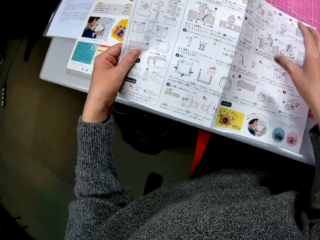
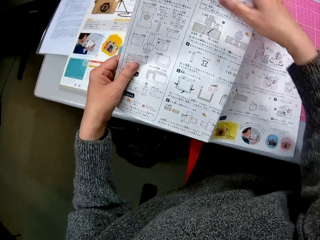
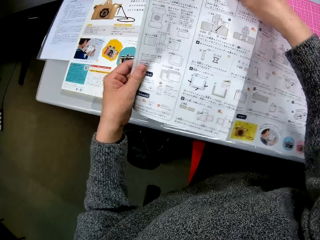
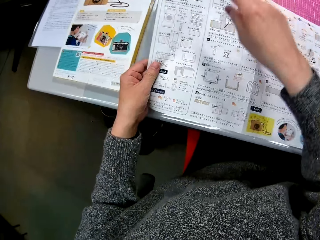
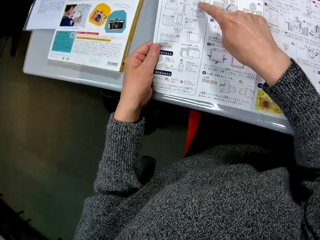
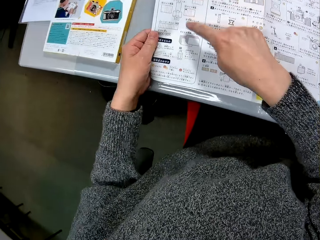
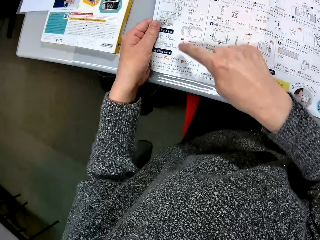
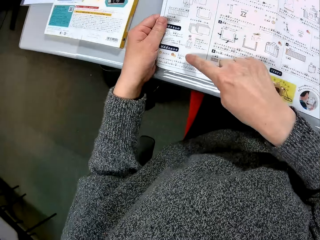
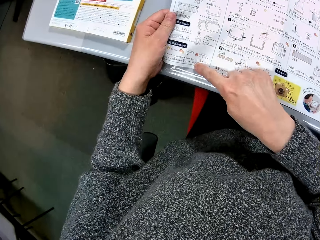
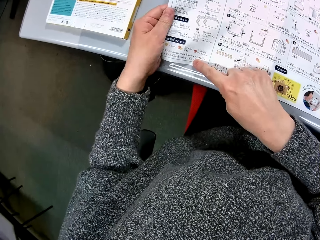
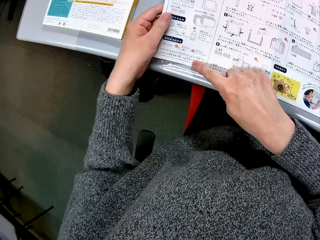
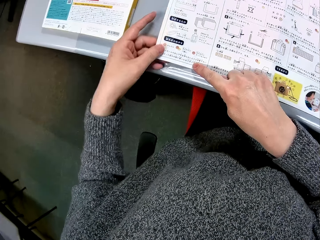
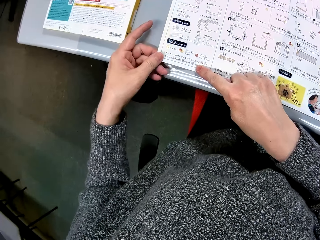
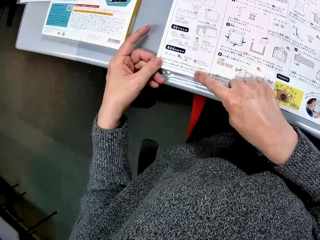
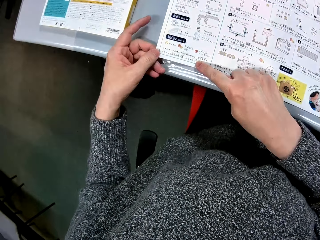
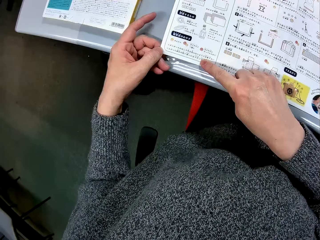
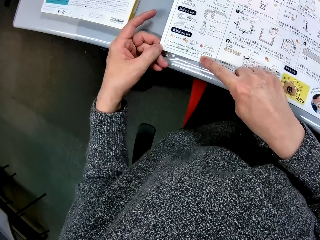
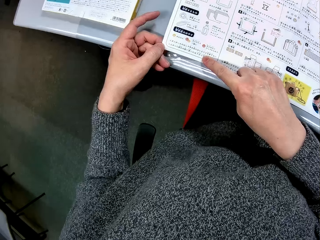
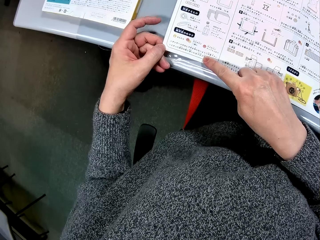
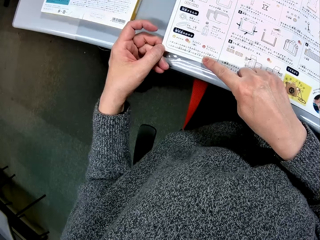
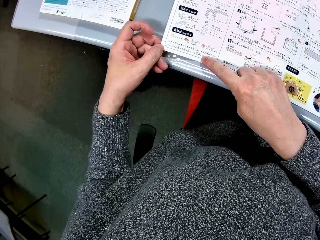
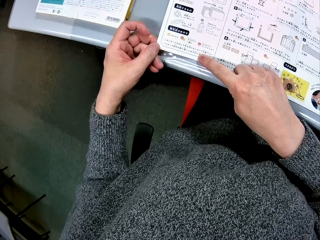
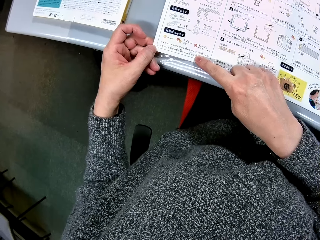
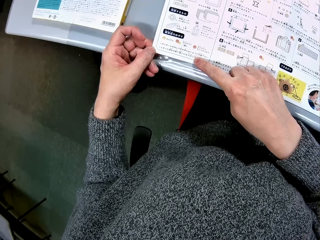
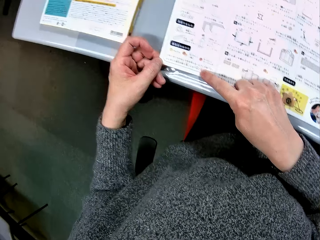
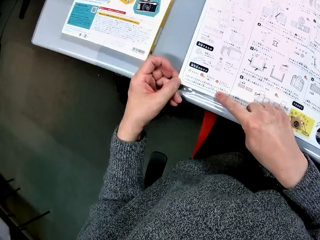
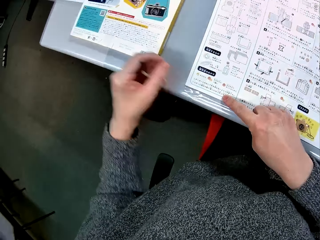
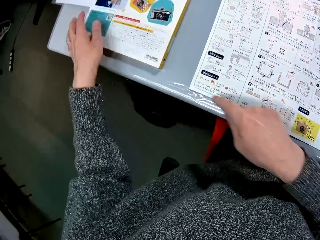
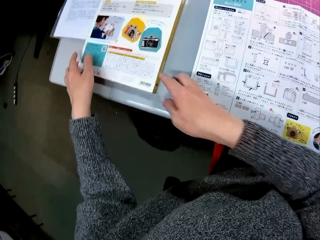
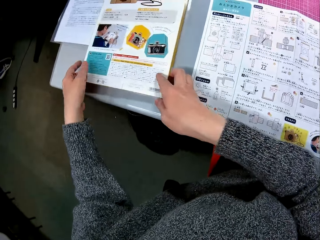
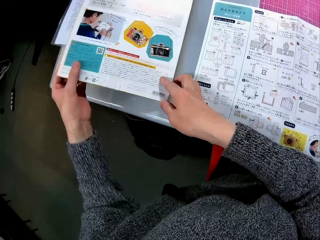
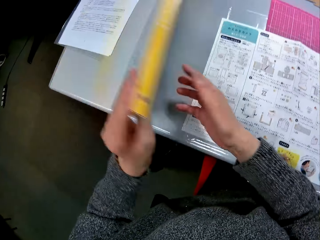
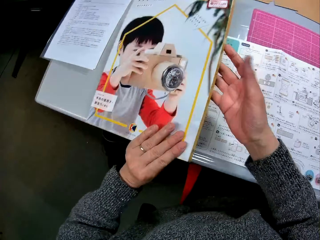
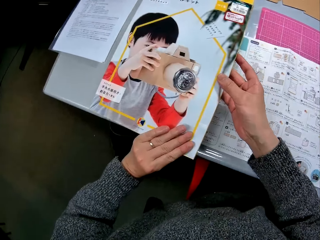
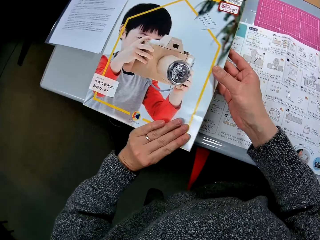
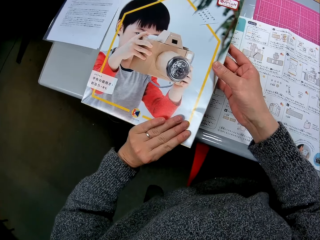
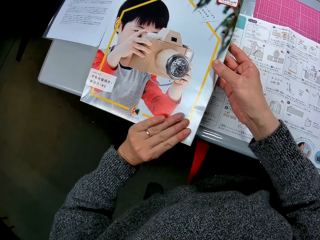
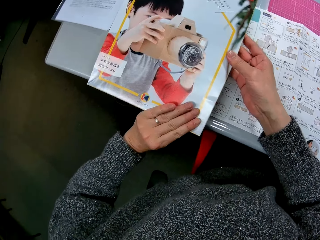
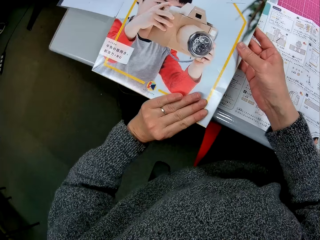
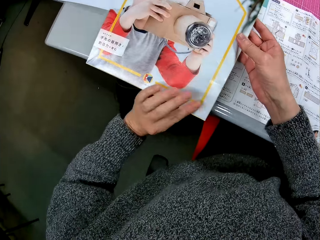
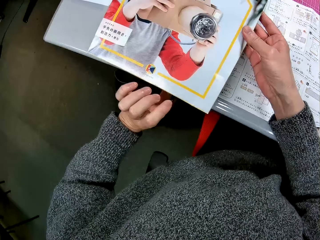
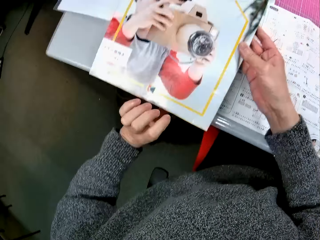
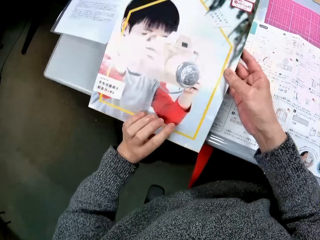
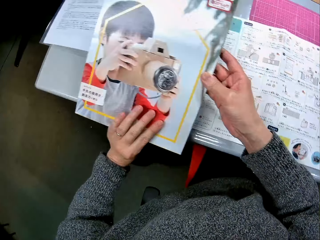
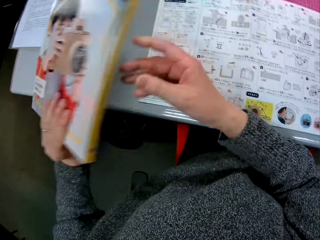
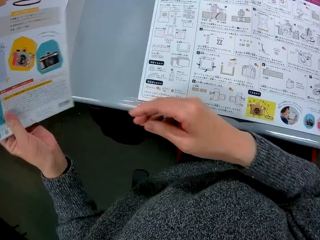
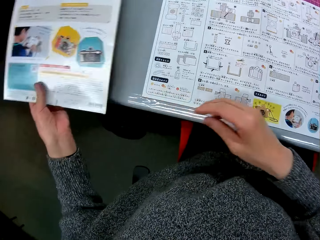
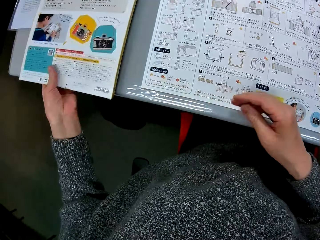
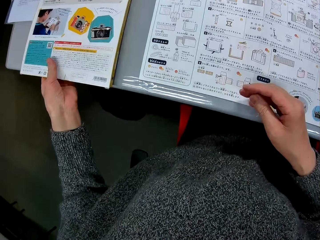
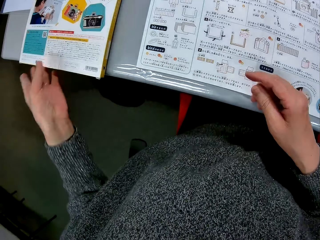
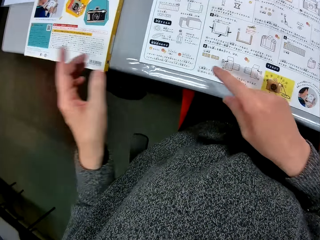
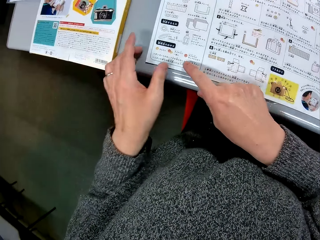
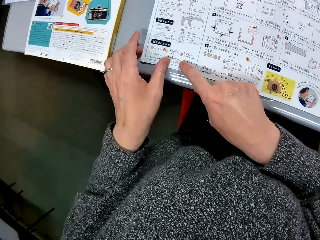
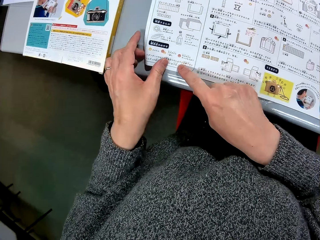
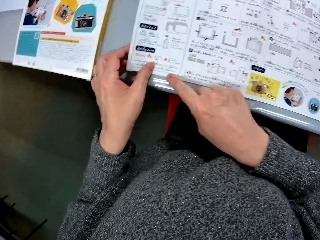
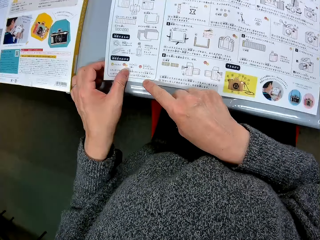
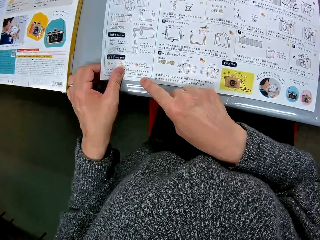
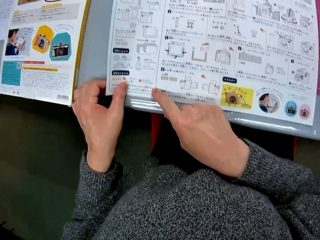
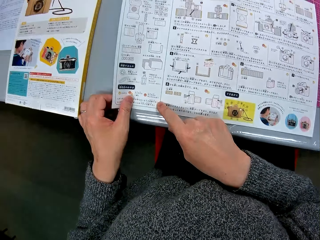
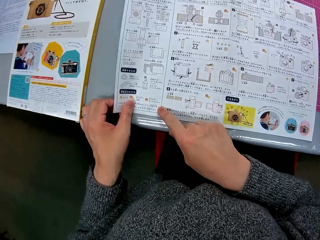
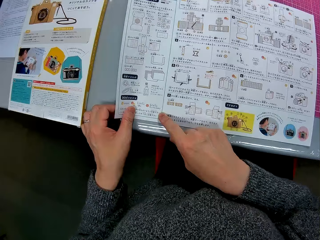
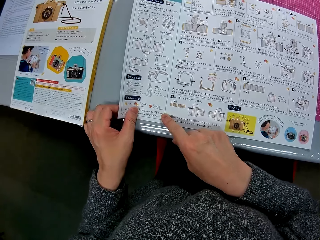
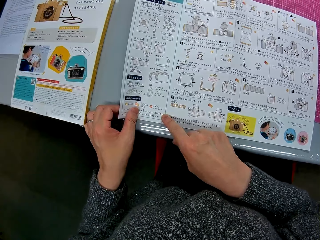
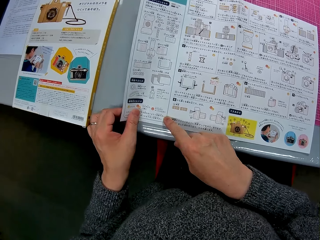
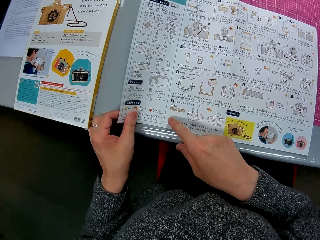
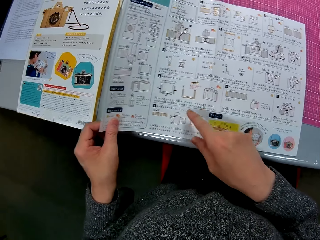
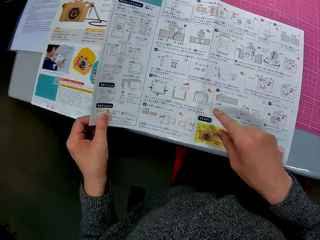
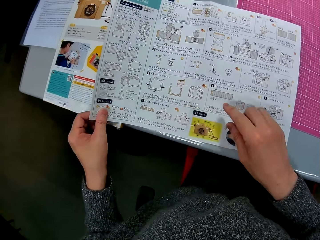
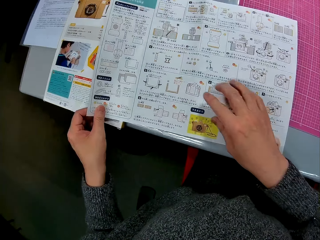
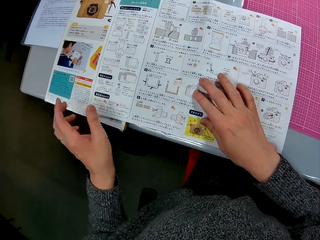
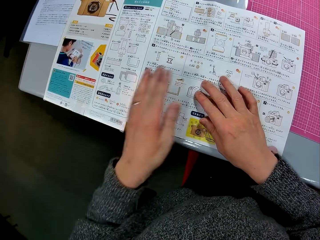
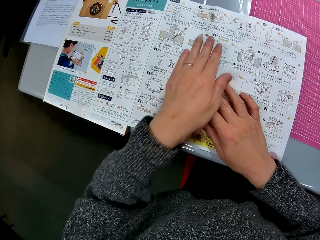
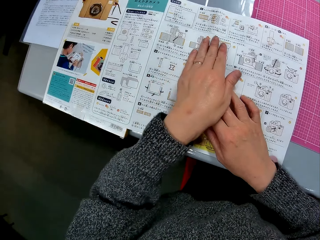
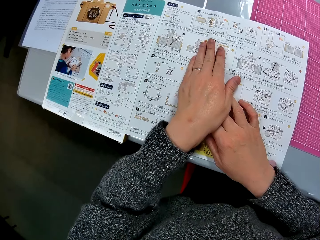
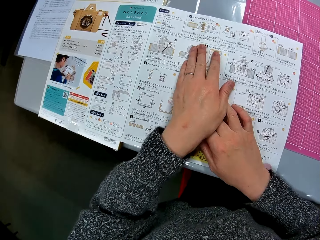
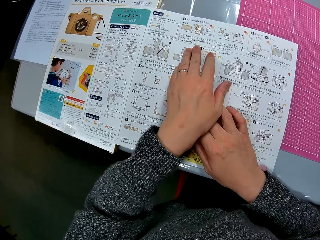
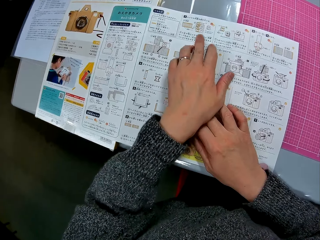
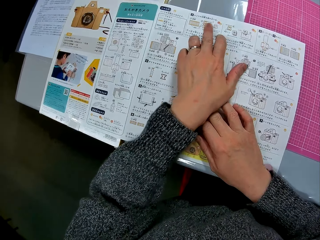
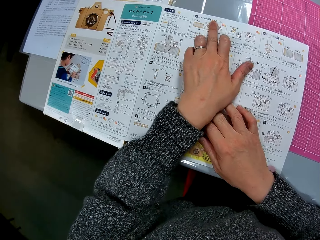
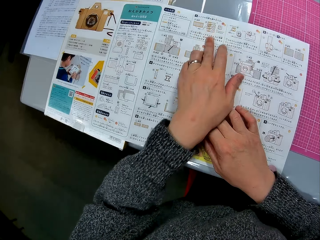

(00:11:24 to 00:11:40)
The camera wearer holds the manual. They go through the manual on the table. They do some counting. They pick up a second manual and hold it on the table. They turn the second manual on the table. They look at the cover of the manual. They place the second manual on the table. They go through the first manual on the table.

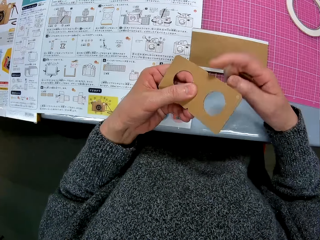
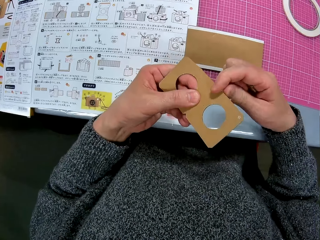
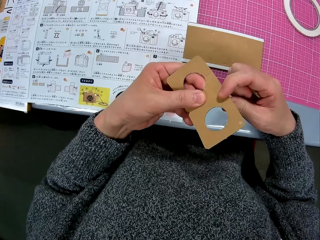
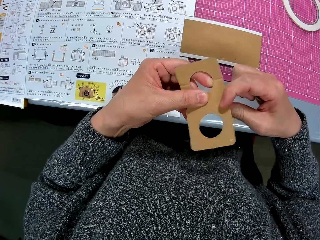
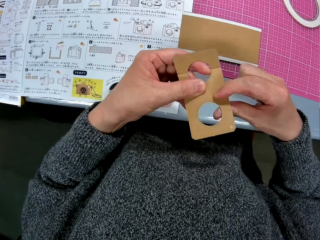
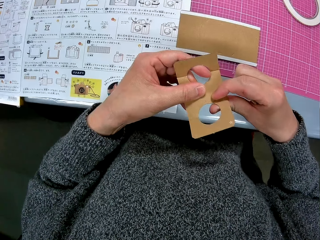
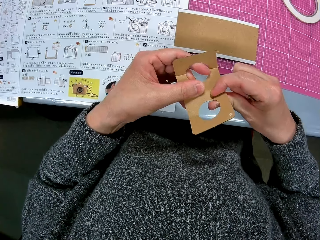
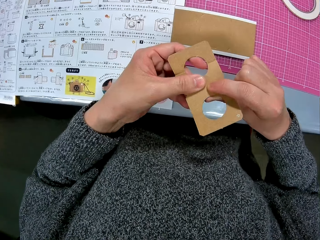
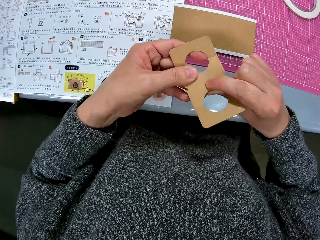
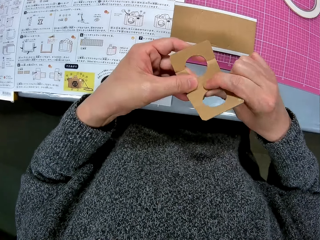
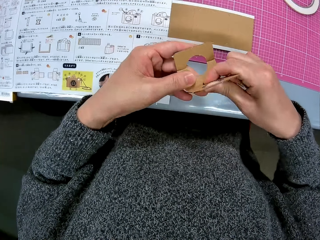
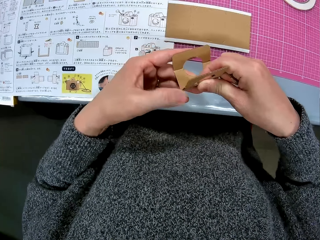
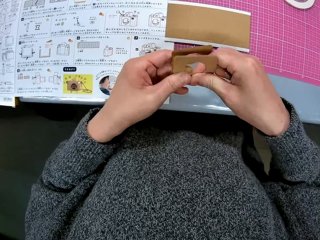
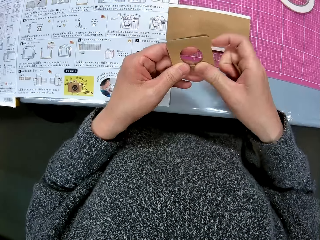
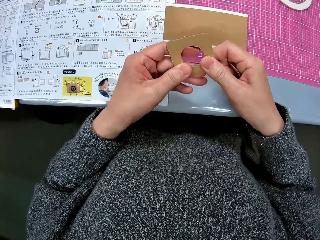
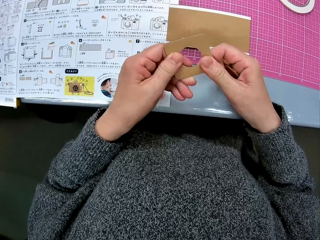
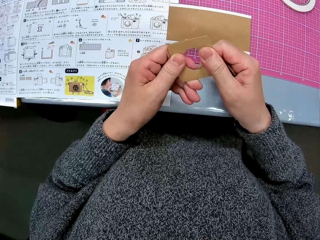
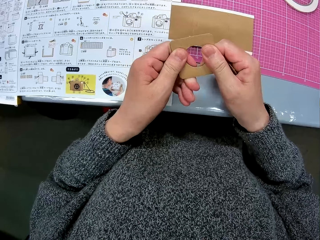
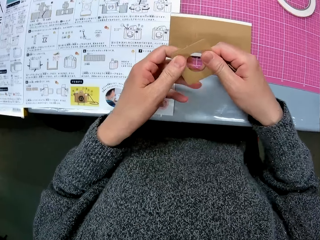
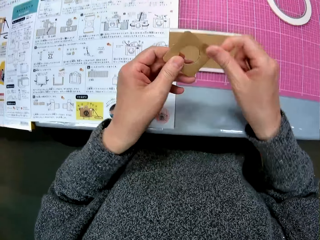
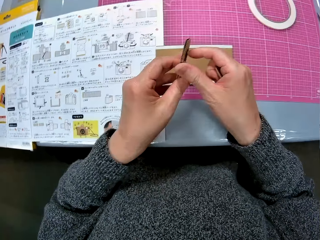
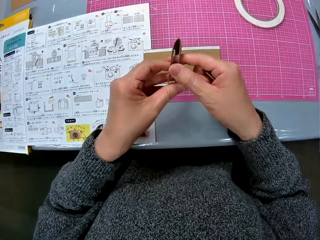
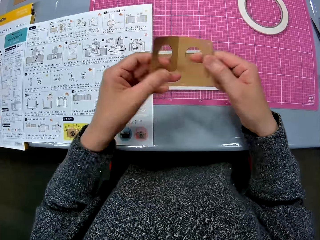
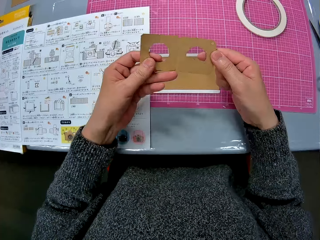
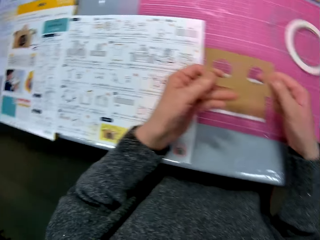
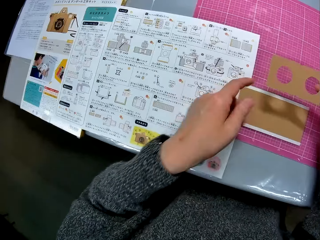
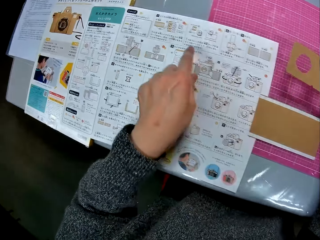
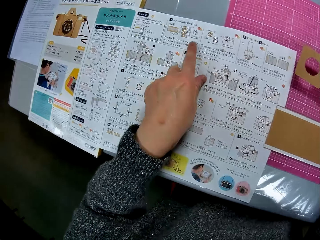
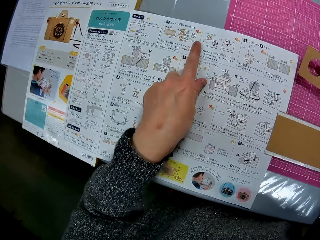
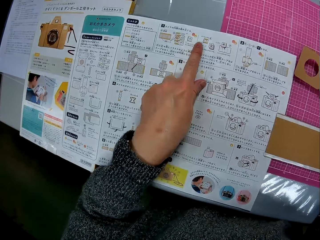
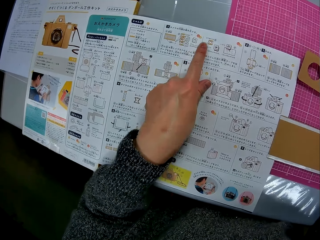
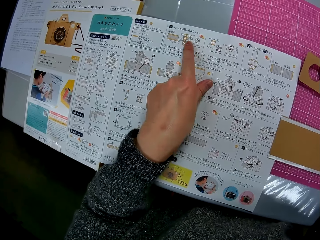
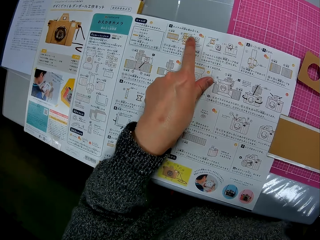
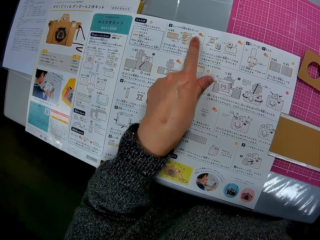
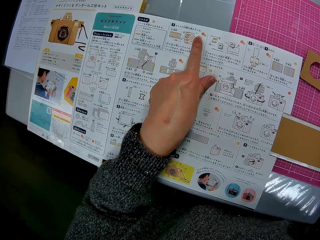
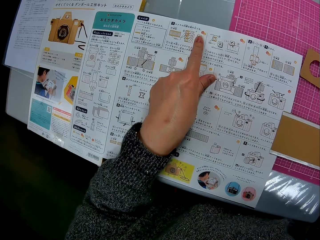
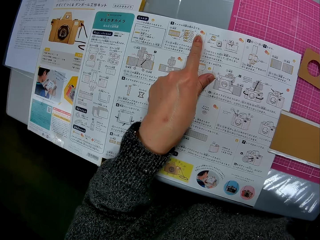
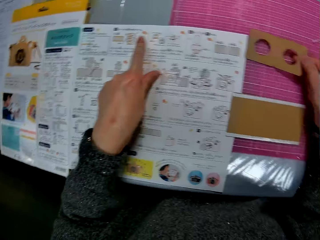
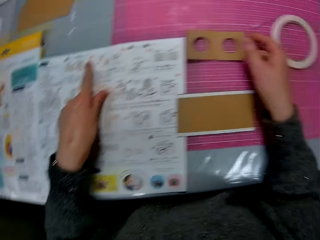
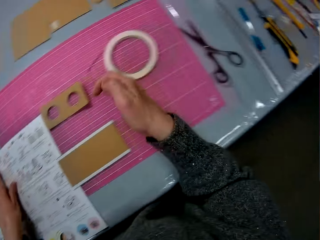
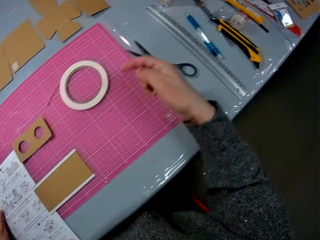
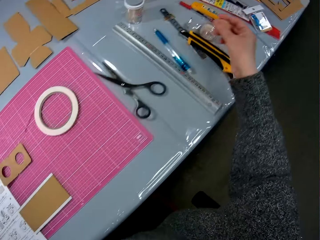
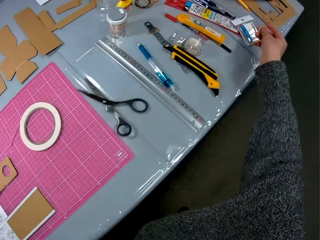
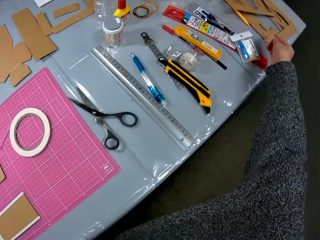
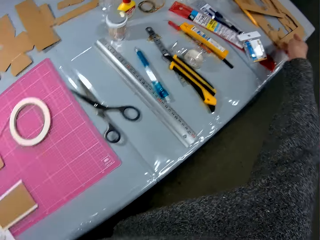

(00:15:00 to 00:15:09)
The camera wearer folds the cardboard in her hands. She unfolds the cardboard piece. She moves her hand towards the manual and moves her finger on the surface of the manual. She goes through the manual on the table. She stares at the manual and looks away from the manual. She moves her hand forwards. She drops the cut-out piece of cardboard on the table.
